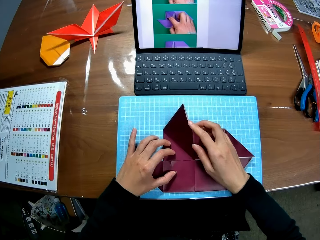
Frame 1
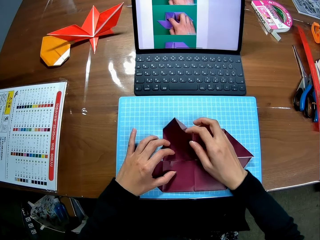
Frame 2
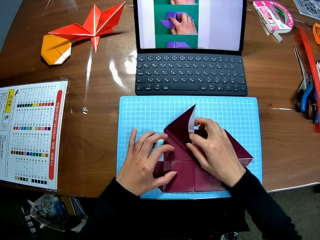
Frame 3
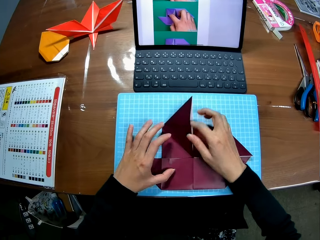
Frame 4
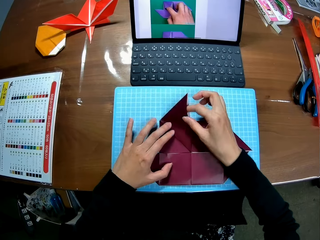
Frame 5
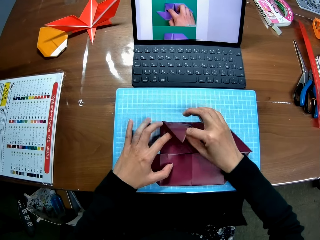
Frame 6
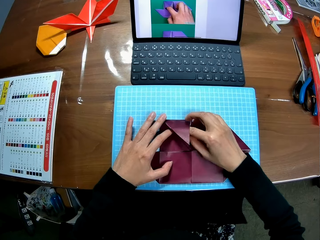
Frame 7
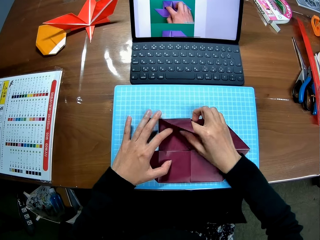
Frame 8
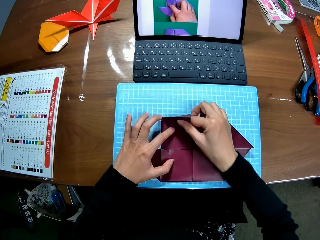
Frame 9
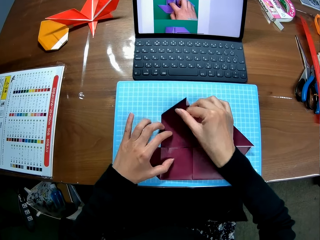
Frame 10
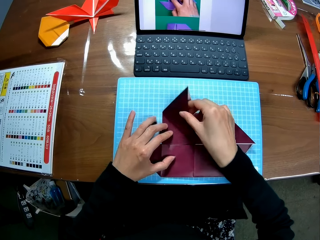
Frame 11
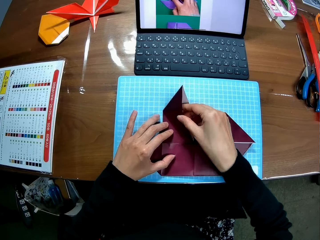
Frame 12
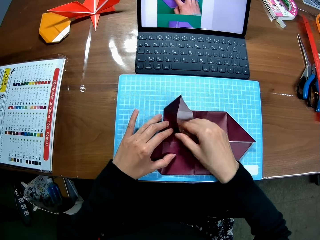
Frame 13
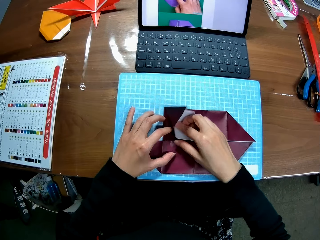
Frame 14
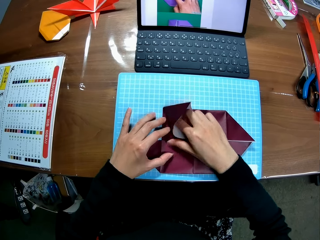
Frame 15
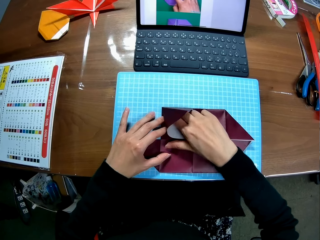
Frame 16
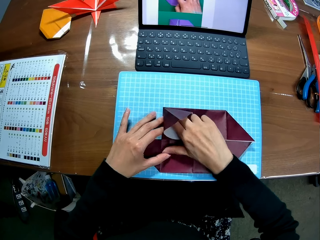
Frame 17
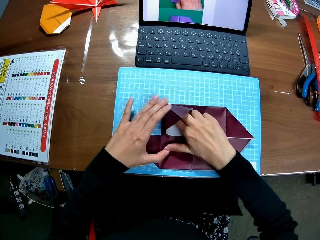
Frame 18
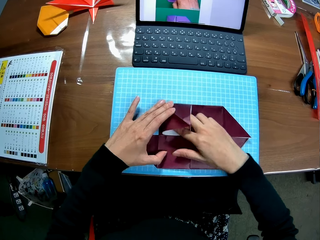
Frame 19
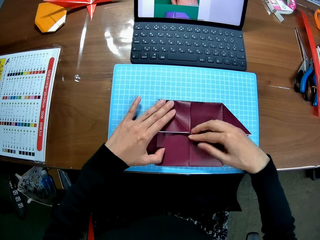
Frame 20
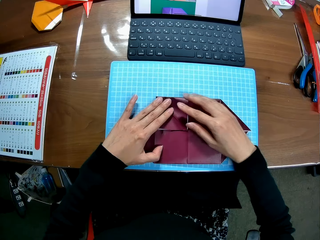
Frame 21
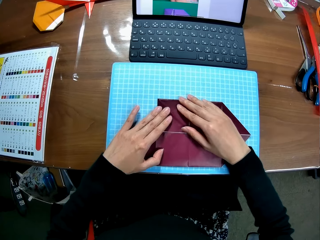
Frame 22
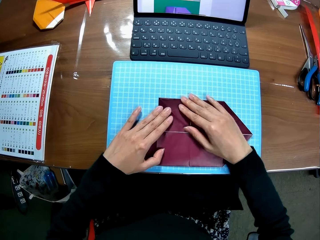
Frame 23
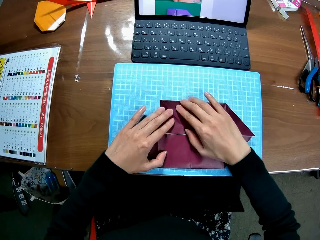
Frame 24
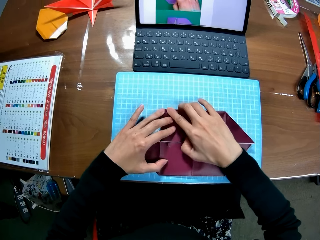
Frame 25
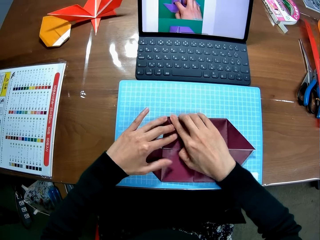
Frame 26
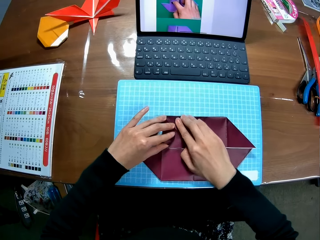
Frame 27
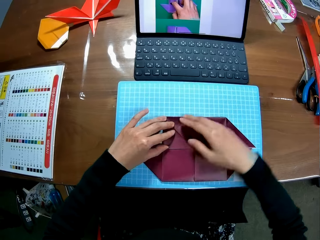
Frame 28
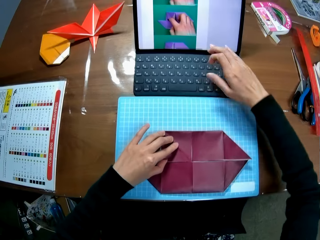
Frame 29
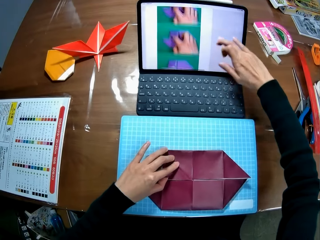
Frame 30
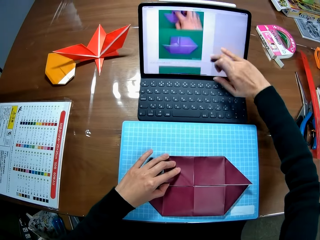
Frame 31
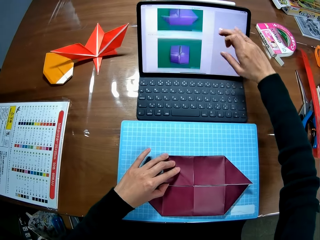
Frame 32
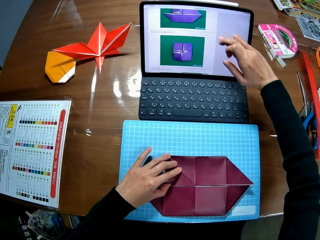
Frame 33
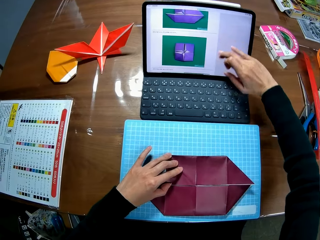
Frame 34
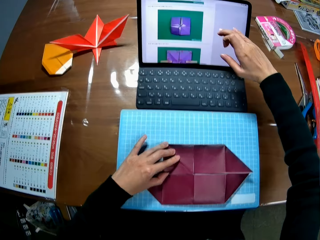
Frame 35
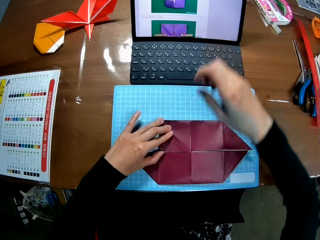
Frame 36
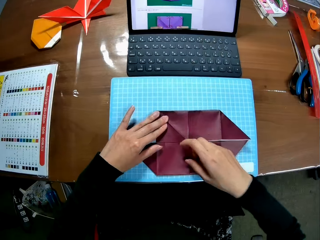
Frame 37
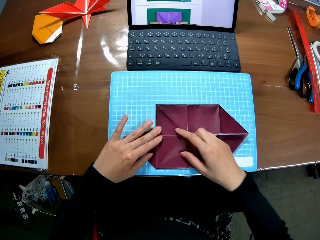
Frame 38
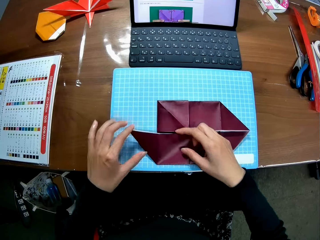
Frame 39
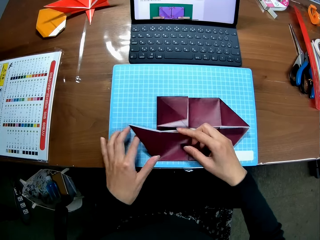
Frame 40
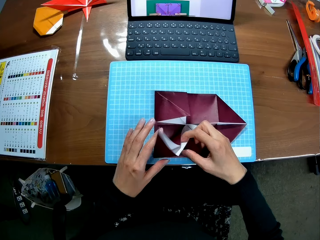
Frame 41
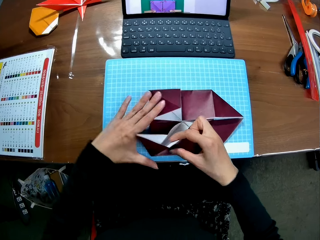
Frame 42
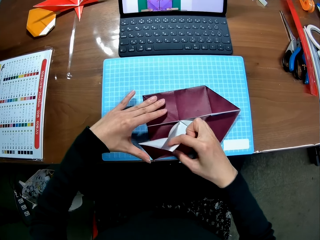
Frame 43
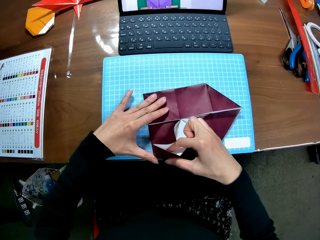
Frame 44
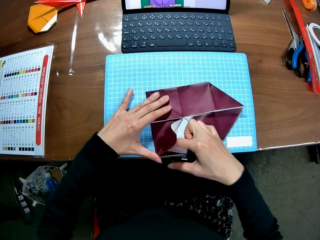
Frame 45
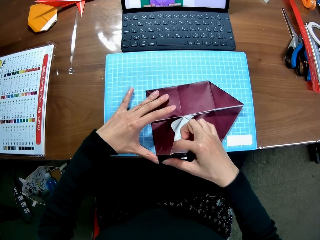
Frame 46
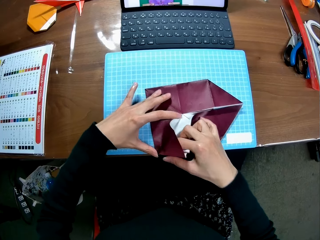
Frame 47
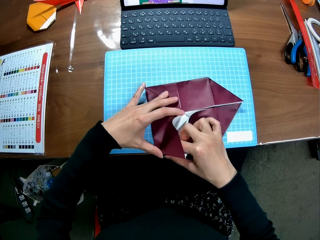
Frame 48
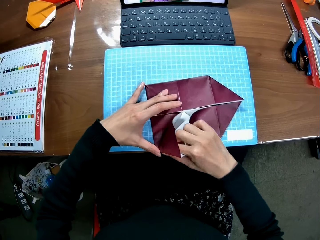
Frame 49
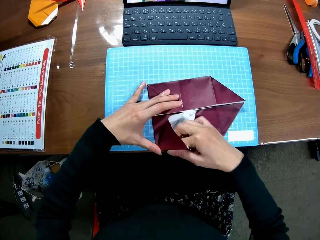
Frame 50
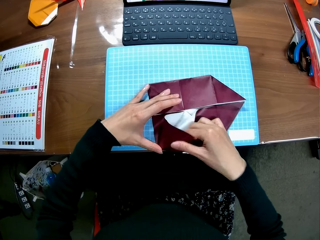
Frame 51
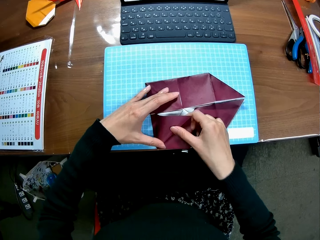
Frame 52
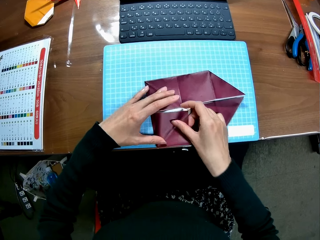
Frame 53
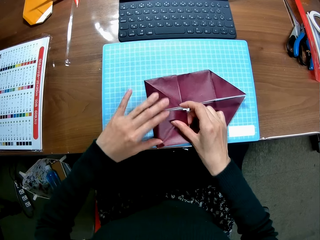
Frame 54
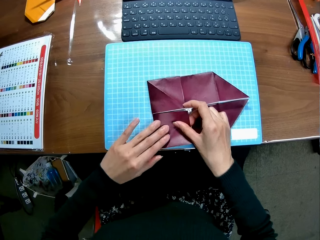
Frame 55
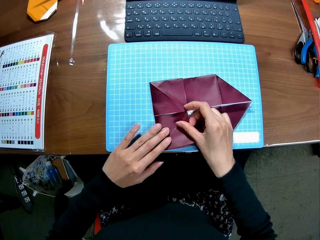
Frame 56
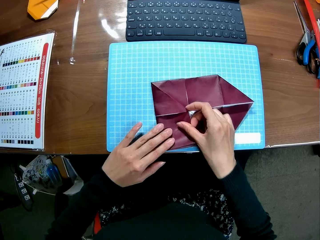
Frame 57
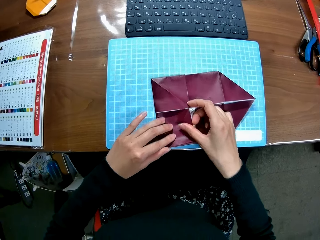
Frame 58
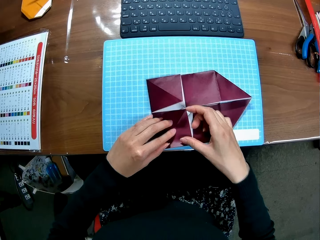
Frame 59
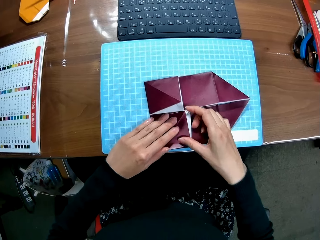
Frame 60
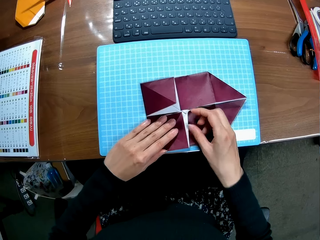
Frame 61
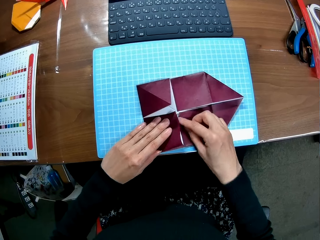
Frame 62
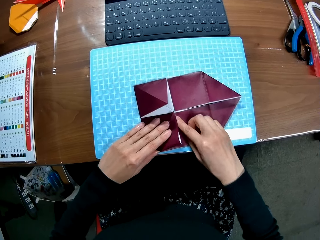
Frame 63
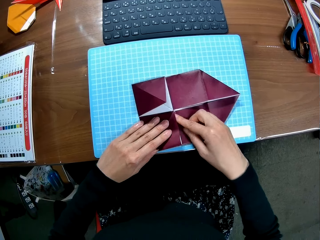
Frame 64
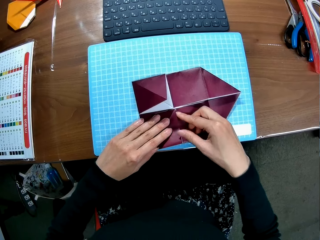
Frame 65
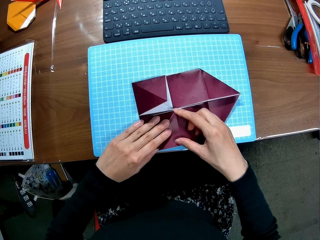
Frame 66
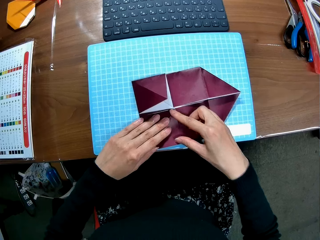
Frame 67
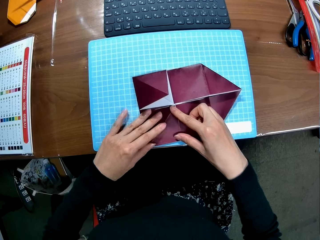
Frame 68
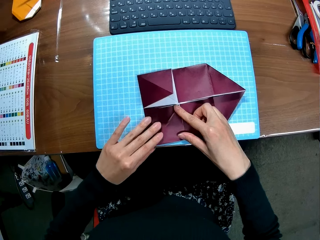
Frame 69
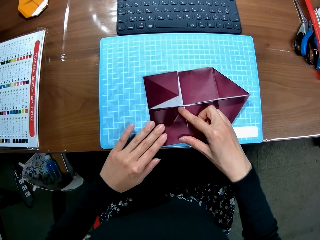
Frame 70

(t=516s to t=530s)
The camera wearer touches the colored paperboard. They fold the colored paperboard. They touch the screen. They operate the laptop. They touch the colored paperboard. They fold the colored paperboard.

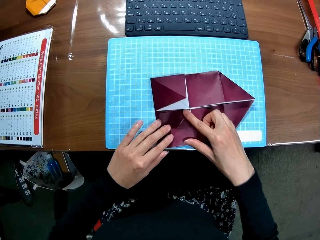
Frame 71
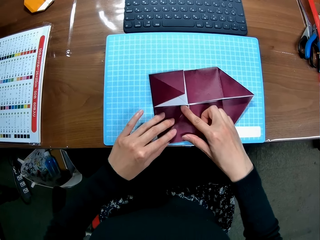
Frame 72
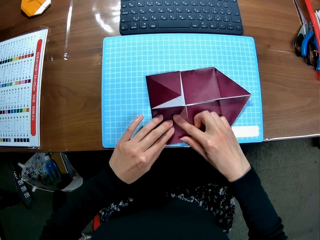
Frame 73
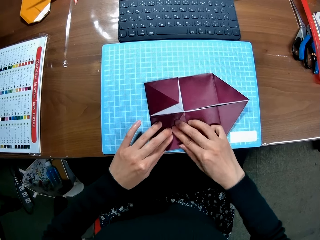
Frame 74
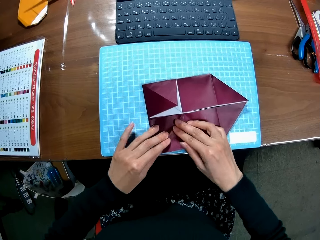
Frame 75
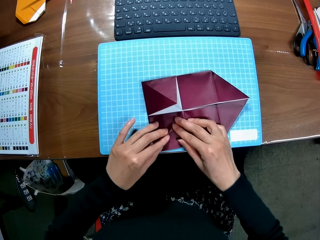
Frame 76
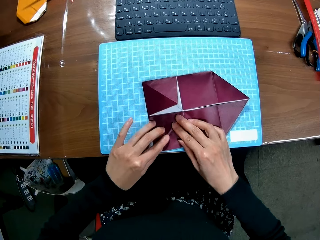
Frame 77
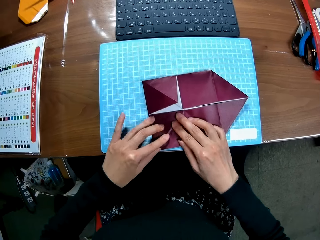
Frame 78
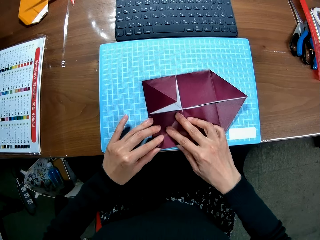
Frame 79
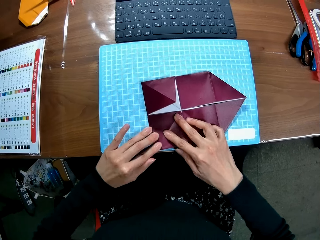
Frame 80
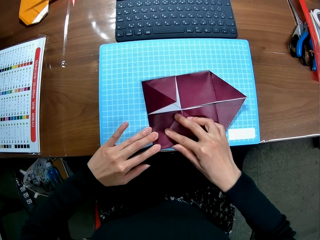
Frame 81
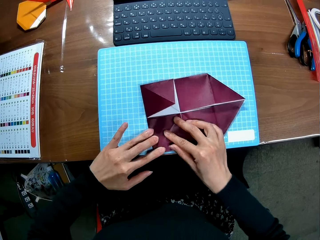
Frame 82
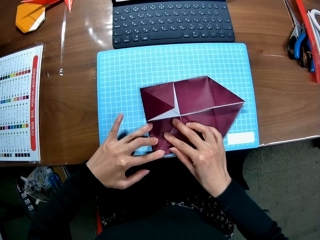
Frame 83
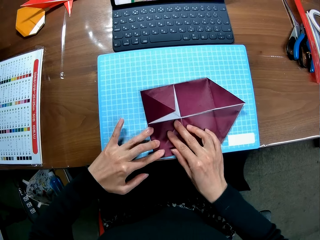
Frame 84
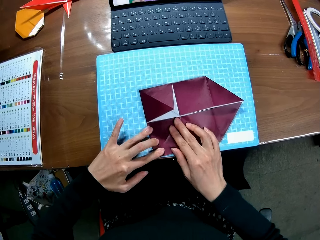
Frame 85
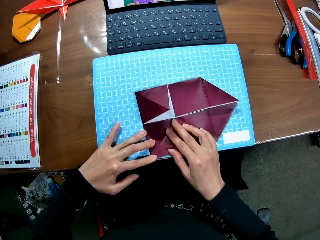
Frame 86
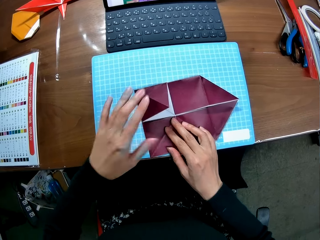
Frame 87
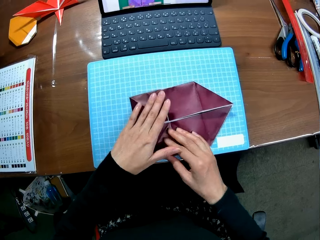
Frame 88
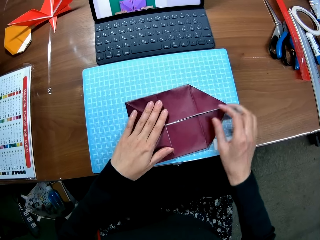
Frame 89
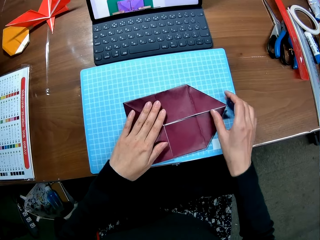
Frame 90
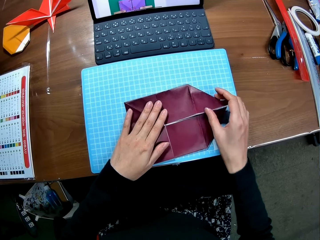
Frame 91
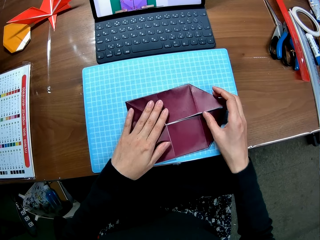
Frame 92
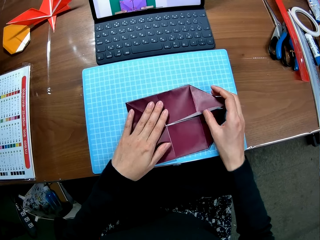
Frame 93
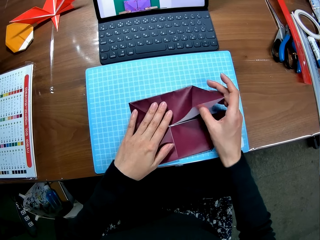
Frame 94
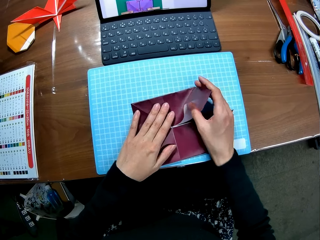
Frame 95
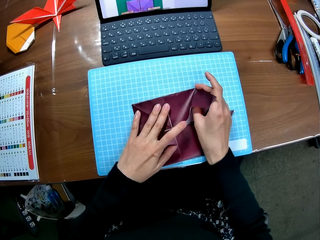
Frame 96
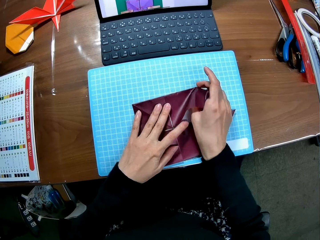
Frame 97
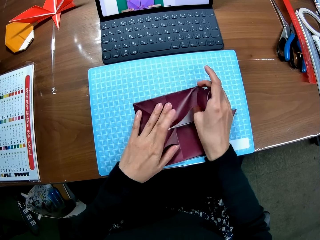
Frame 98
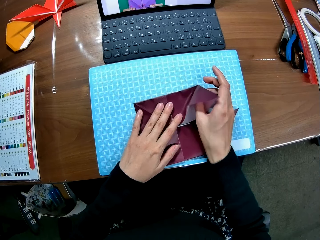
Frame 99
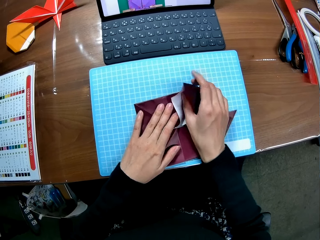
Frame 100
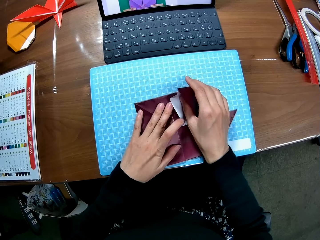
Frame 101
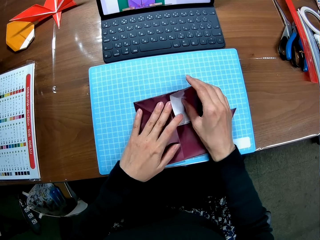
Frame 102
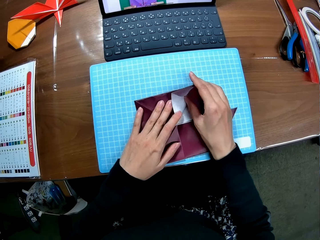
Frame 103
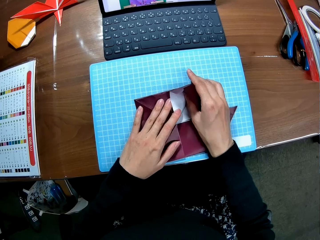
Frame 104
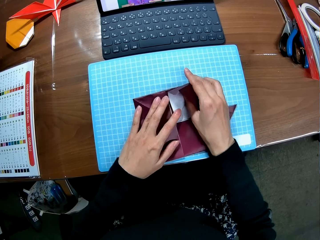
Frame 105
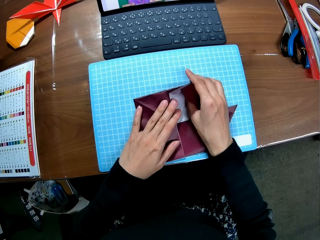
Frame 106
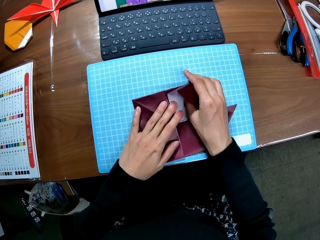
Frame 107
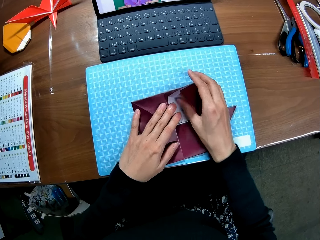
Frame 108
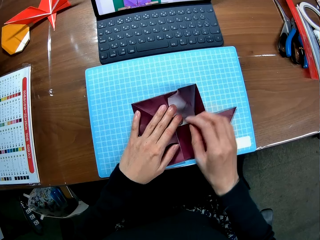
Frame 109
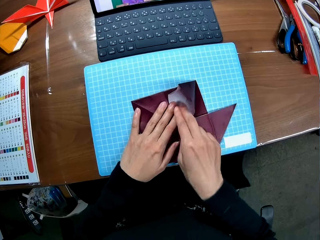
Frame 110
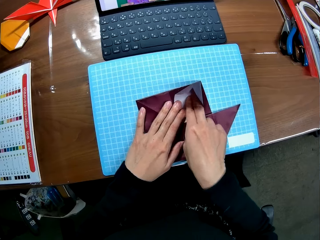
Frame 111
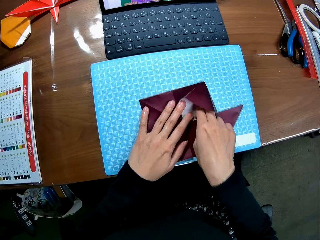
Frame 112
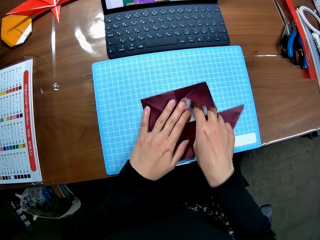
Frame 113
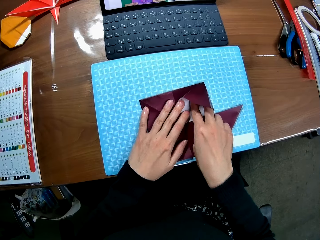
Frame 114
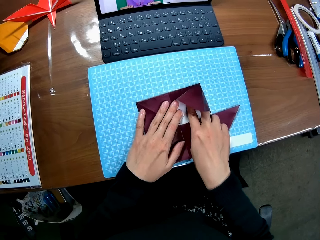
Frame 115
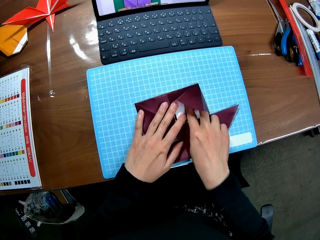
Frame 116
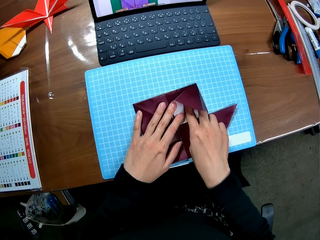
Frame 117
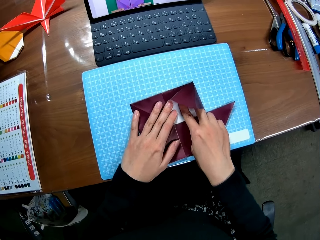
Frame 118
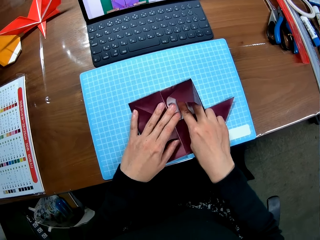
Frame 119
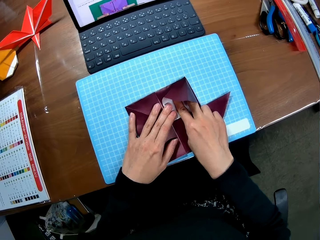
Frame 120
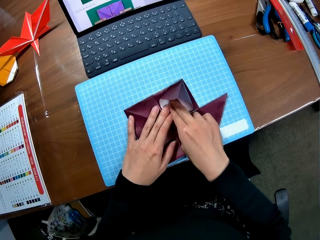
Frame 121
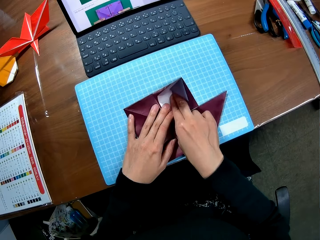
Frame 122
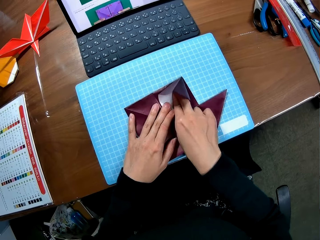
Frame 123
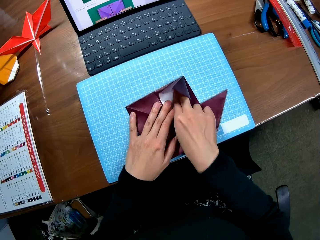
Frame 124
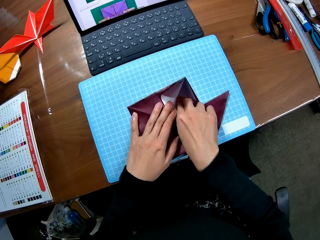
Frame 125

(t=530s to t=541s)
The camera wearer aligns the colored paperboard. They fold the colored paperboard.
